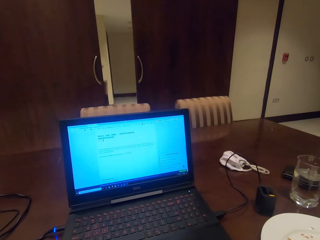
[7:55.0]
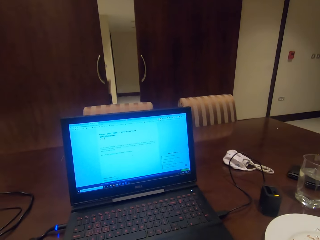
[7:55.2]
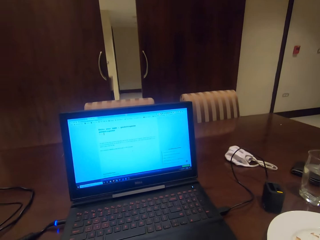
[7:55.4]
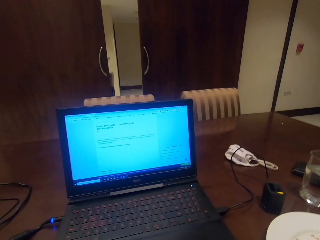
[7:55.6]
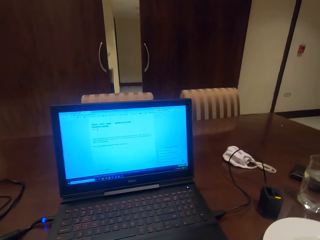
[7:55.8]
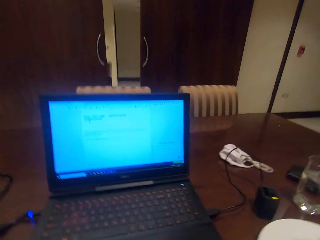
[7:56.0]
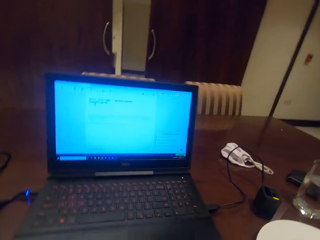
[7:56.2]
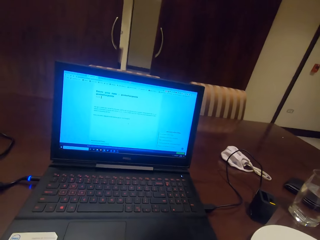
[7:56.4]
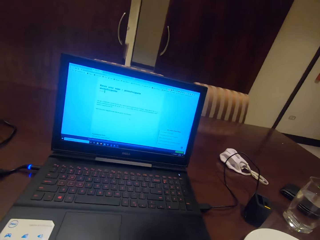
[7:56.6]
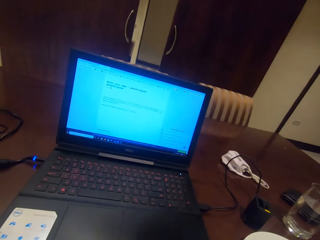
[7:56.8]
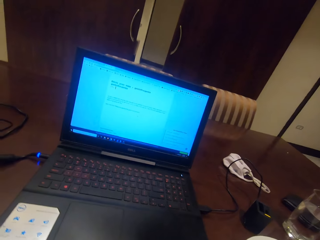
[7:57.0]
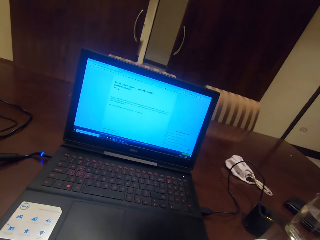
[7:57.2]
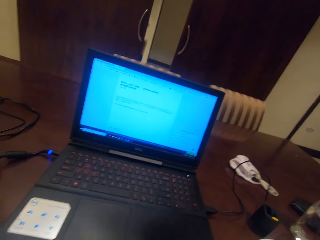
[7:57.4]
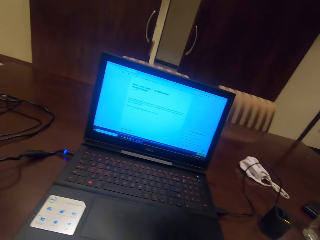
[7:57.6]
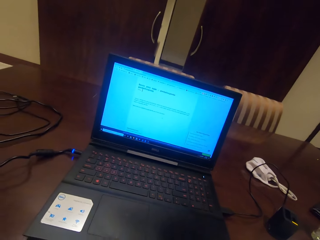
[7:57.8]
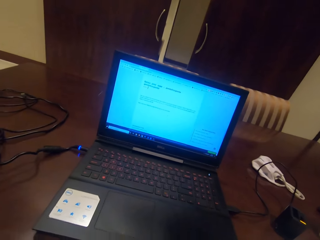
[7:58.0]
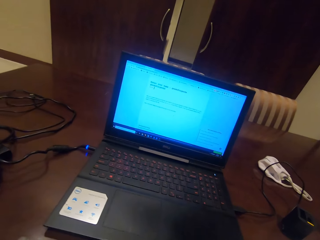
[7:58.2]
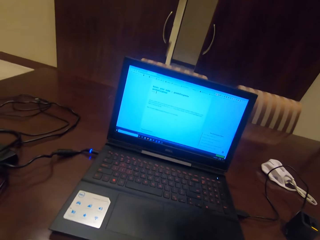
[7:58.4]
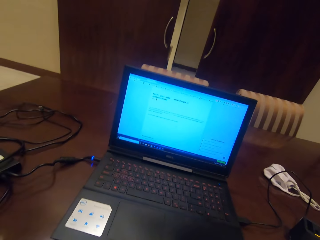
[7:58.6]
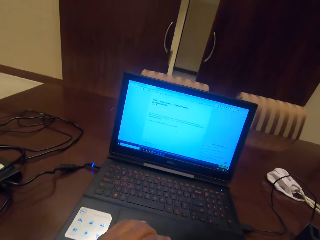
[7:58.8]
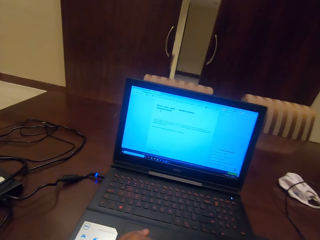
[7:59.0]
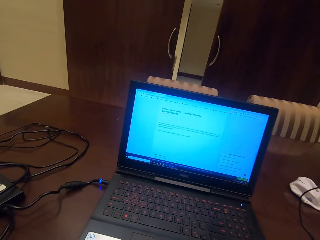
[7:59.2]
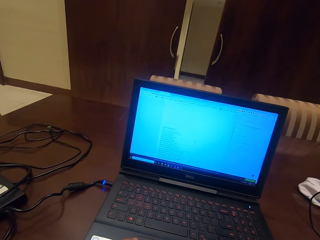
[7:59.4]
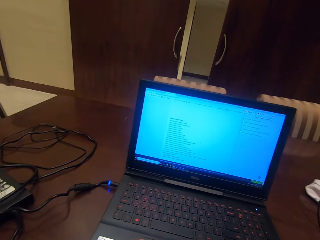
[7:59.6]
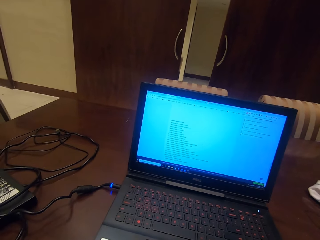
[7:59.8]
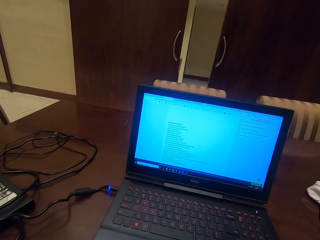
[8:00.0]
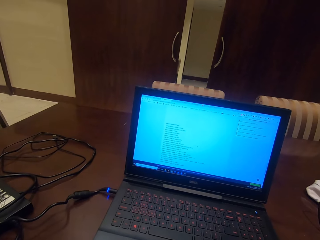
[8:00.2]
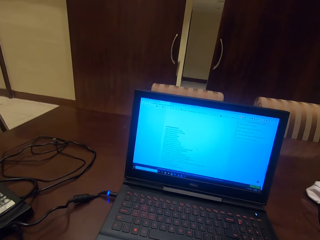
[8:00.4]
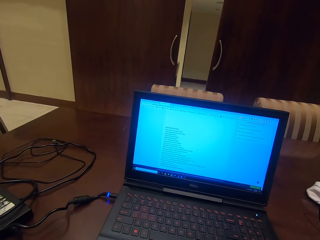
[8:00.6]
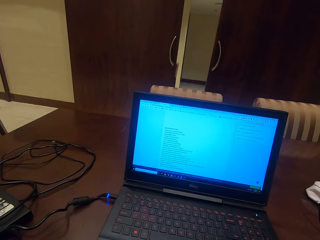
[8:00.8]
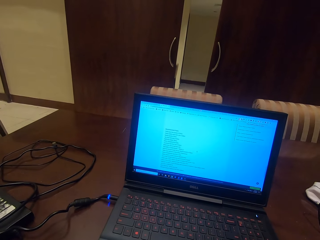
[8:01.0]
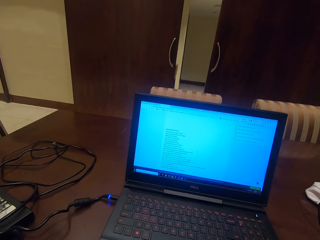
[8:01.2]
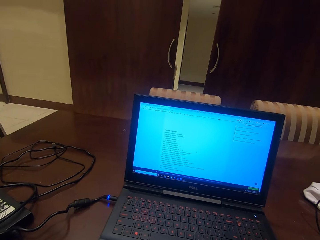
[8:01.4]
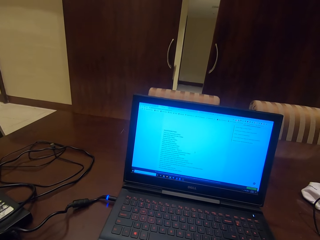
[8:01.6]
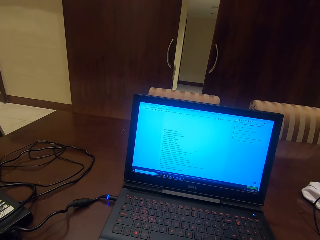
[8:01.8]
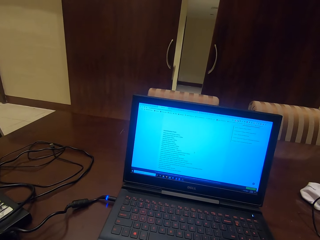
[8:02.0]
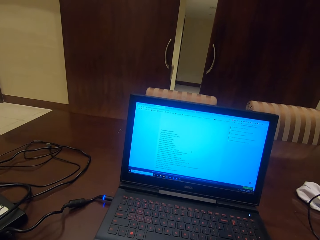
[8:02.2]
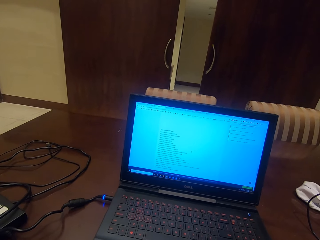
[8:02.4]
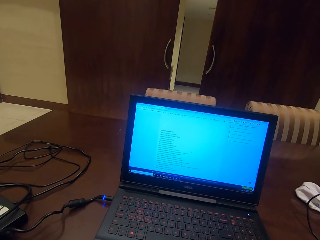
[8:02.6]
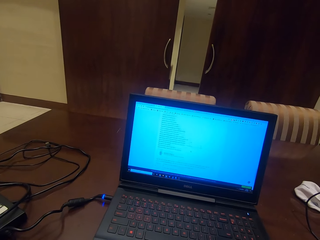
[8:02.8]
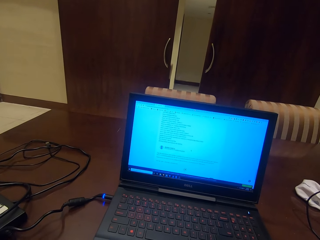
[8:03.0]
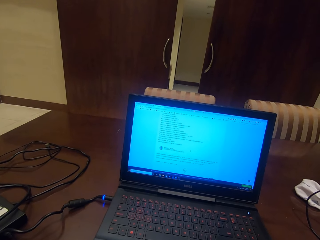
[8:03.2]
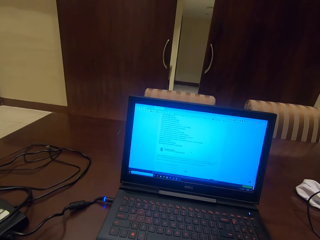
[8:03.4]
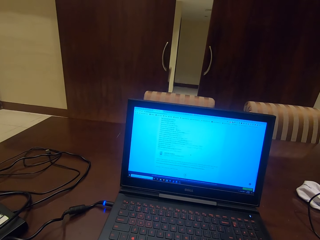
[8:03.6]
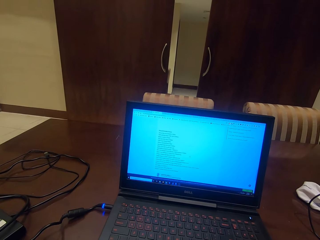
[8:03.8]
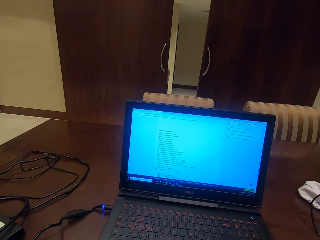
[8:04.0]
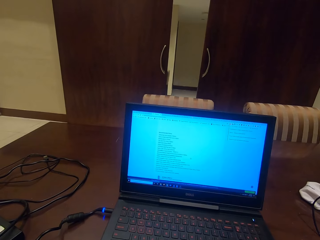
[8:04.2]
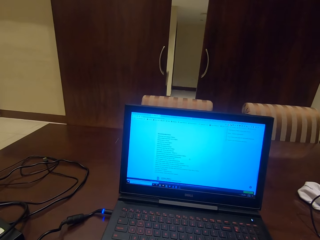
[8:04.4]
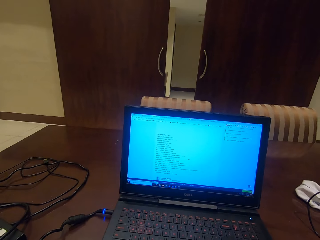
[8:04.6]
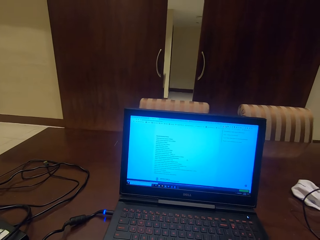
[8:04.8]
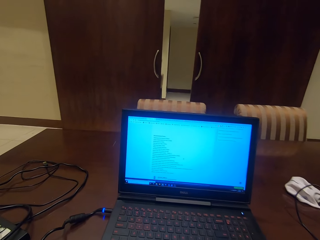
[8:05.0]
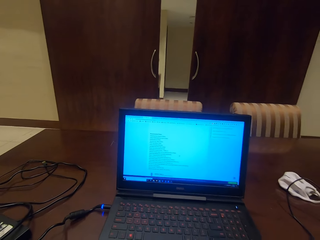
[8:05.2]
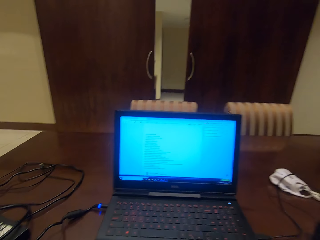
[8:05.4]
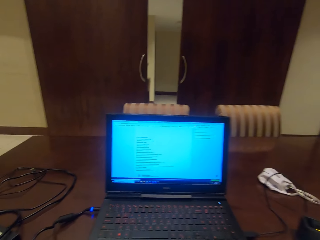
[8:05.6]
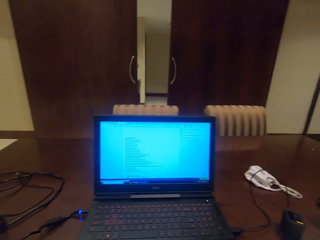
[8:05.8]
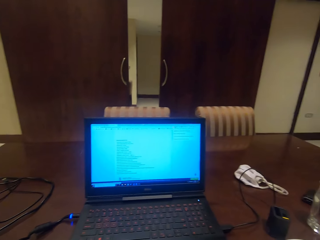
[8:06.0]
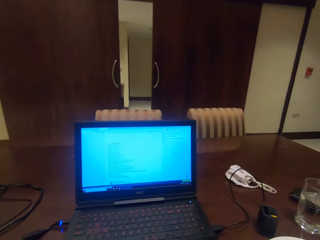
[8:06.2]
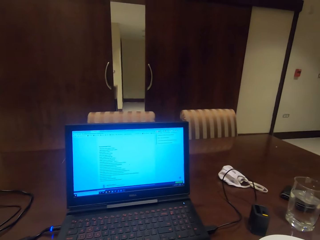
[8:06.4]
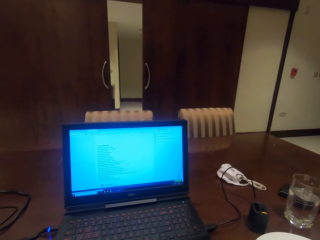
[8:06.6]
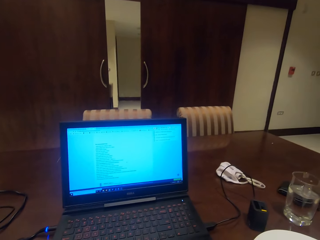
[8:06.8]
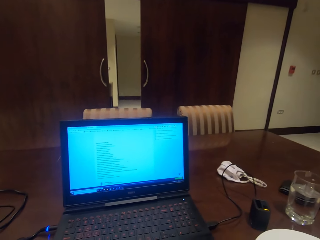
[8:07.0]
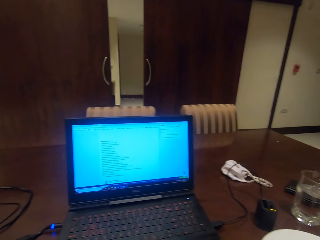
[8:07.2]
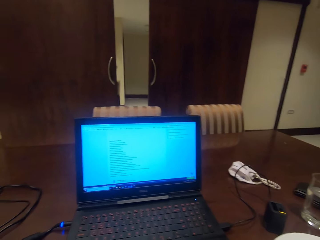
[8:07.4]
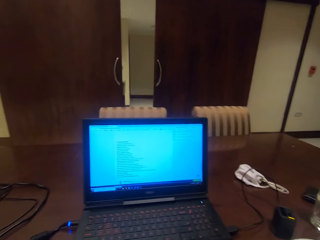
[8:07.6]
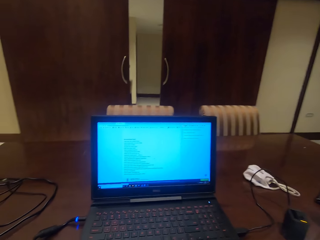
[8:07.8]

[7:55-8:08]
The camera wearer checks the laptop.

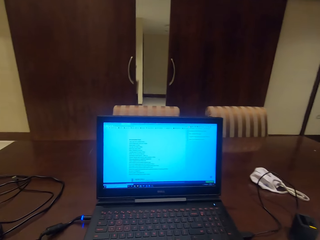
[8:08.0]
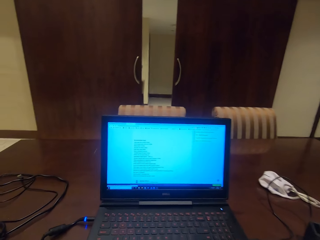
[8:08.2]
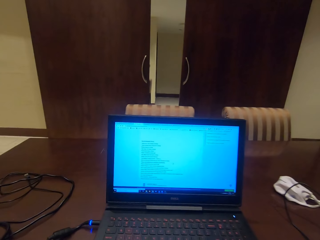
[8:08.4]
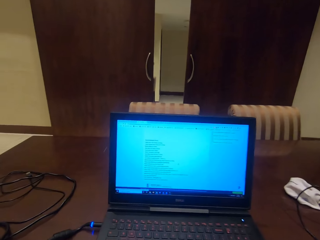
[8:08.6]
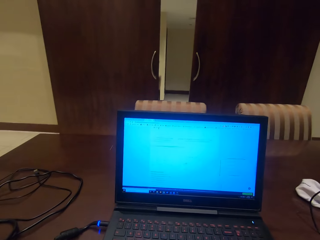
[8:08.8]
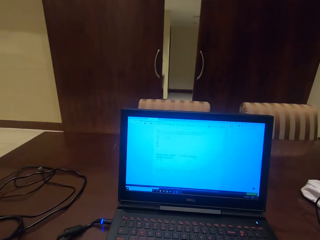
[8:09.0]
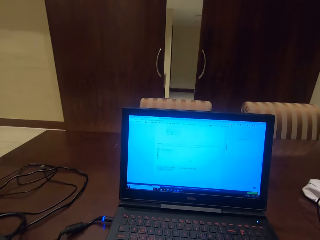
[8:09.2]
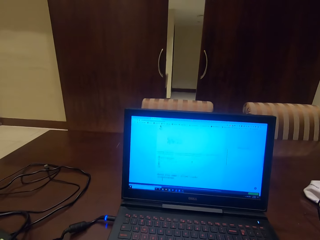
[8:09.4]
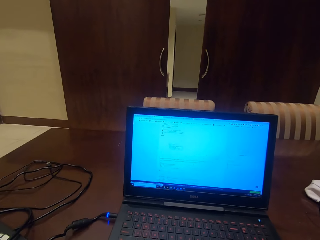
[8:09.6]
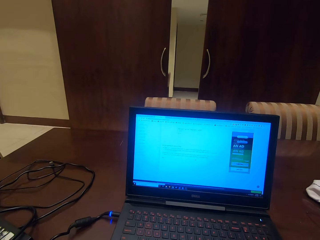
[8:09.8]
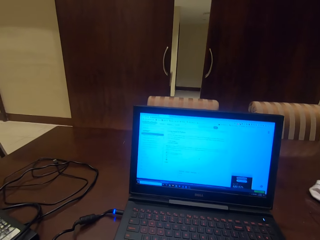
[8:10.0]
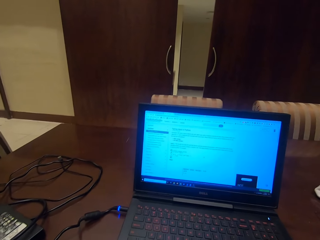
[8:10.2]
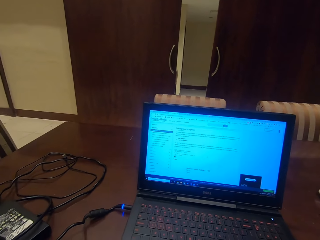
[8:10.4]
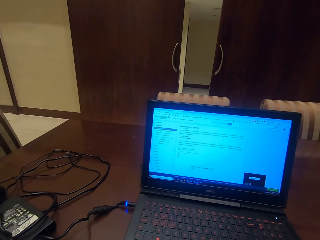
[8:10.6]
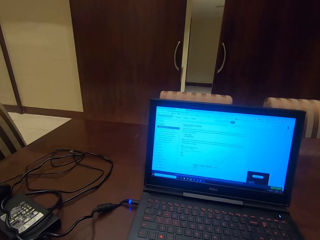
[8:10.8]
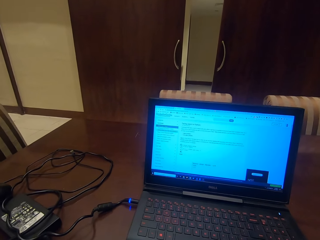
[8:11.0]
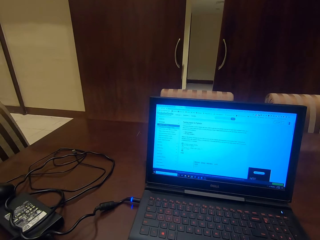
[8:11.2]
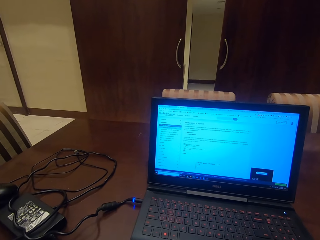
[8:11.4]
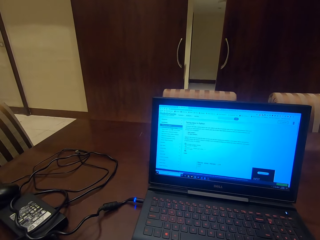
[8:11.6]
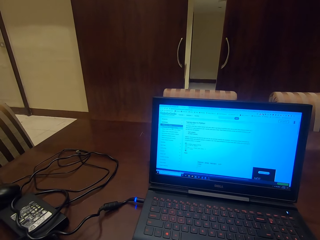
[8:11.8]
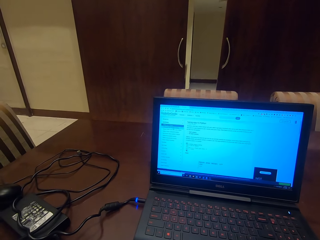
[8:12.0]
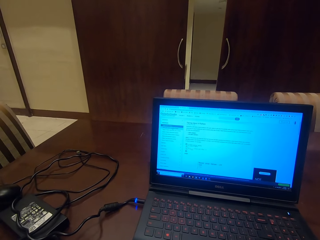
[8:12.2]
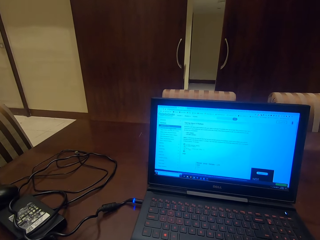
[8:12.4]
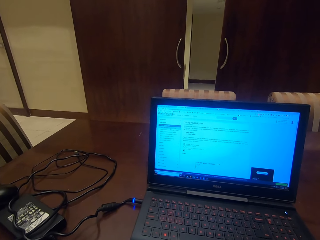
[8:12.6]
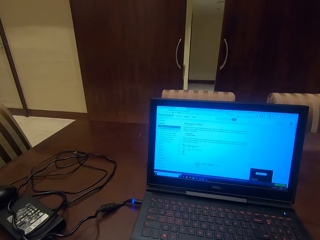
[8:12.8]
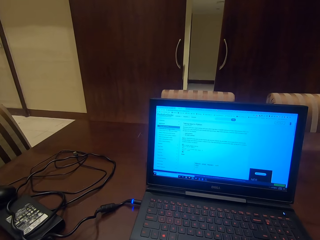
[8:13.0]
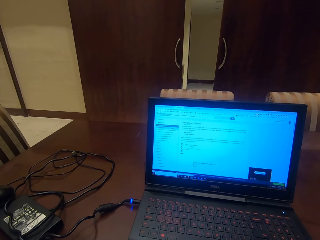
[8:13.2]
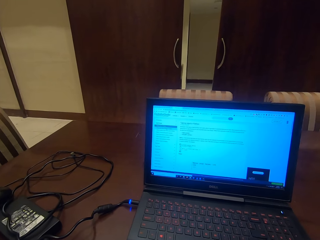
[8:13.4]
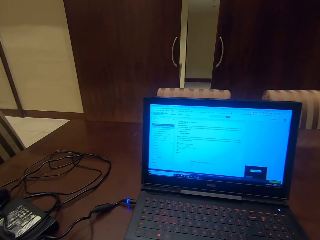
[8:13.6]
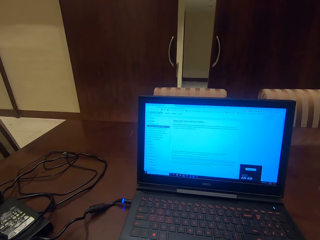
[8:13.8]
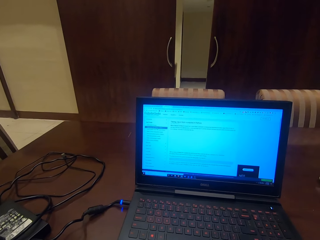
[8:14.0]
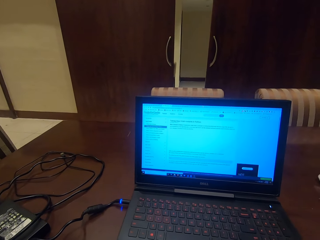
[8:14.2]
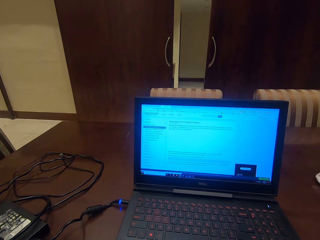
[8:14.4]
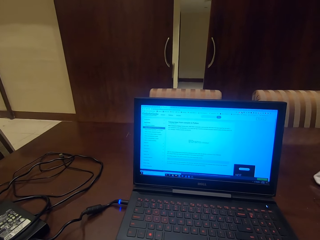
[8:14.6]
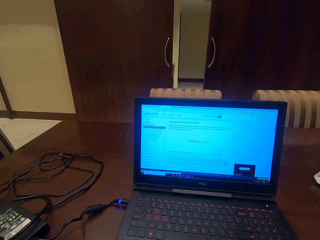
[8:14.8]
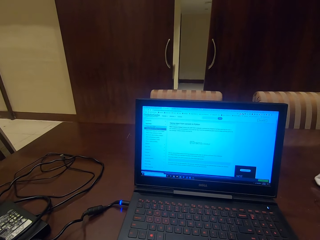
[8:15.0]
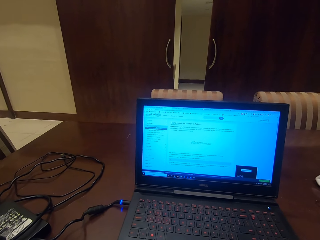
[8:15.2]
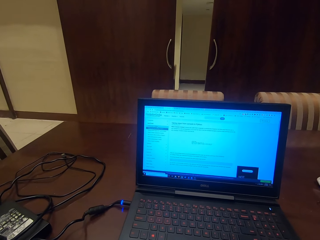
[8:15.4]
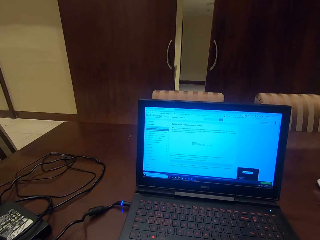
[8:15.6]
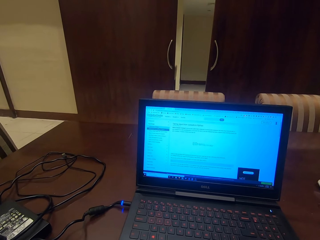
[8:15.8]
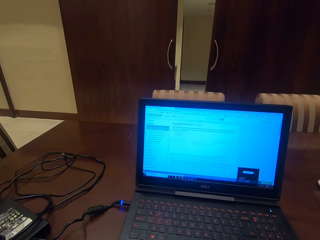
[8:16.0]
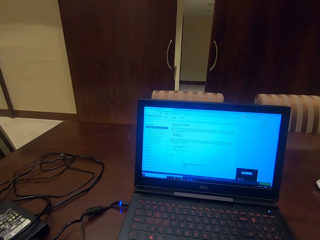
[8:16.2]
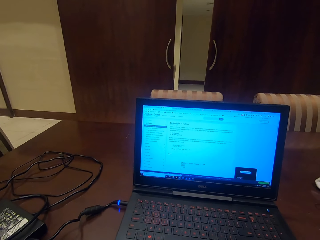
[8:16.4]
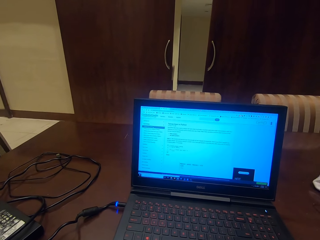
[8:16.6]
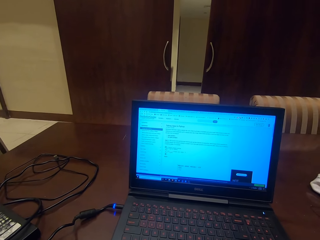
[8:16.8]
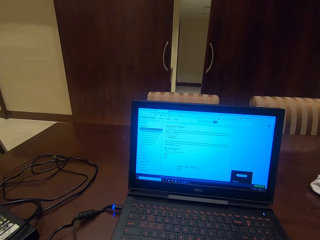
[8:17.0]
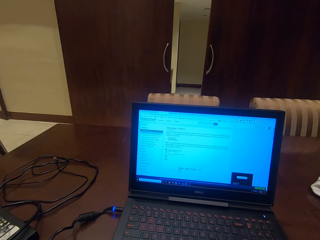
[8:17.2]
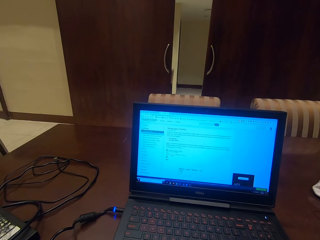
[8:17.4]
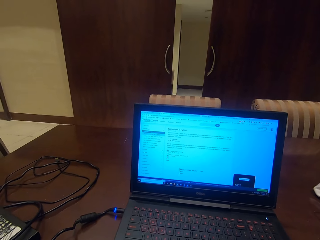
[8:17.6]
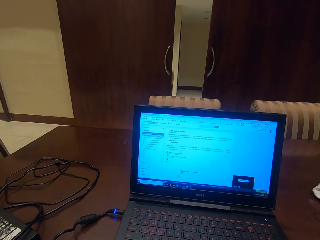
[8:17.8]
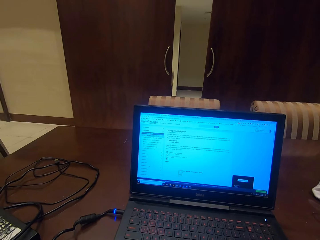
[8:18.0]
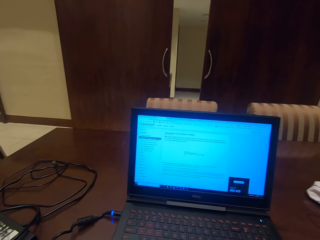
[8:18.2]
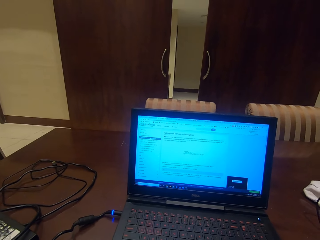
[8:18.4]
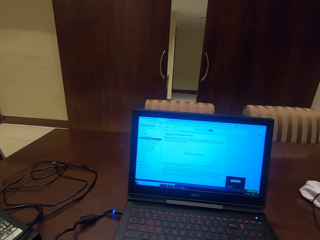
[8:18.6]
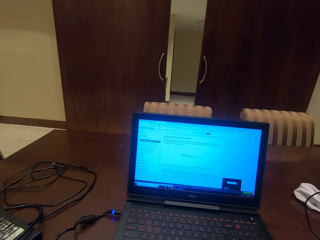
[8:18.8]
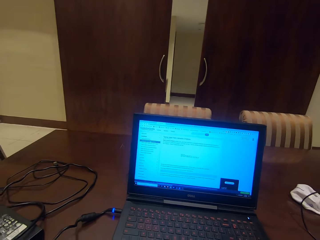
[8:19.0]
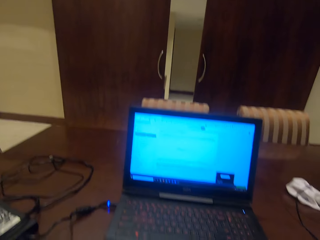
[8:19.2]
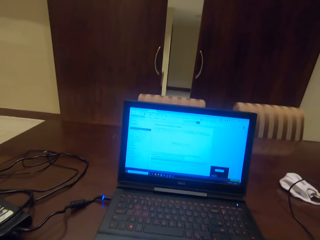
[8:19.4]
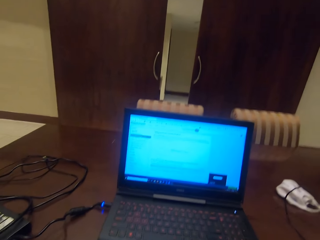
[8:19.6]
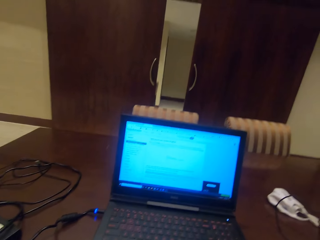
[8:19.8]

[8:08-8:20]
The camera wearer is browsing on the laptop.
